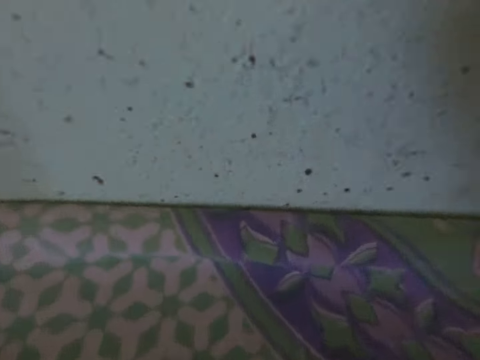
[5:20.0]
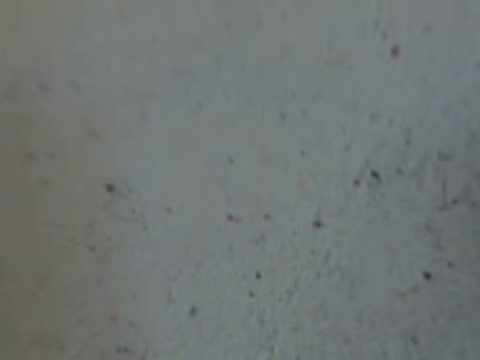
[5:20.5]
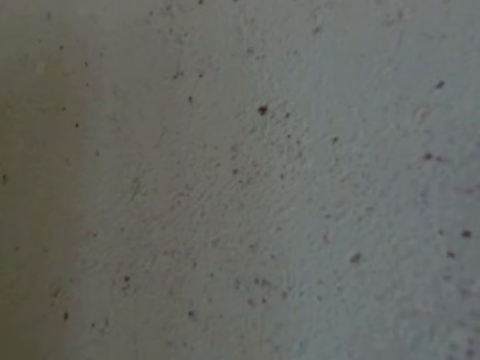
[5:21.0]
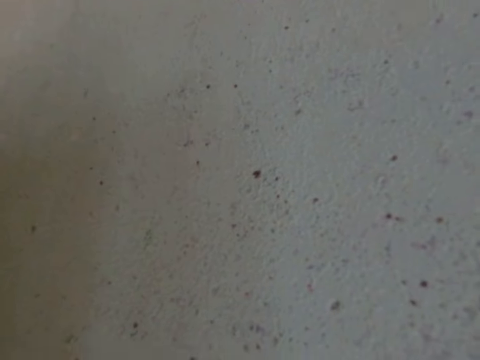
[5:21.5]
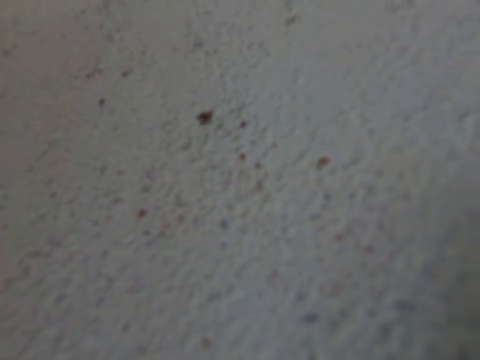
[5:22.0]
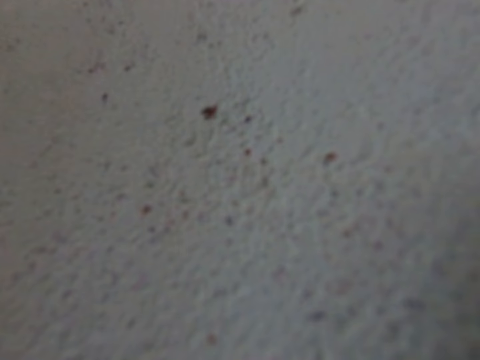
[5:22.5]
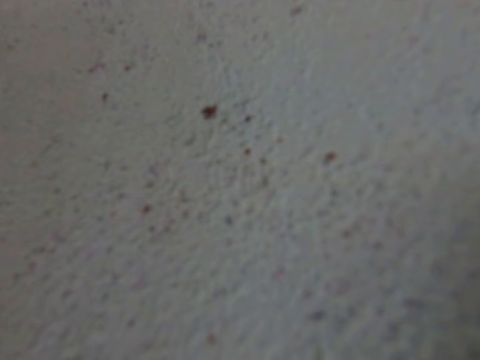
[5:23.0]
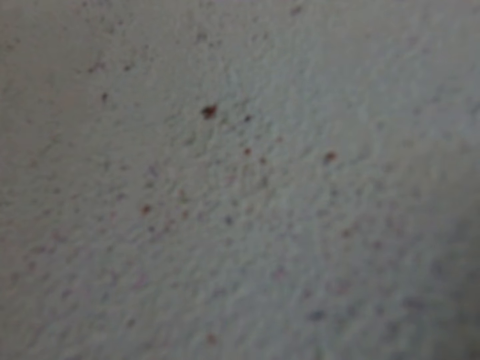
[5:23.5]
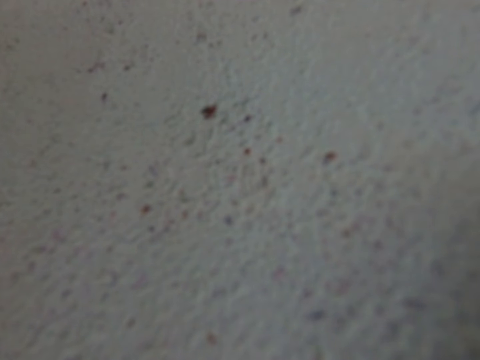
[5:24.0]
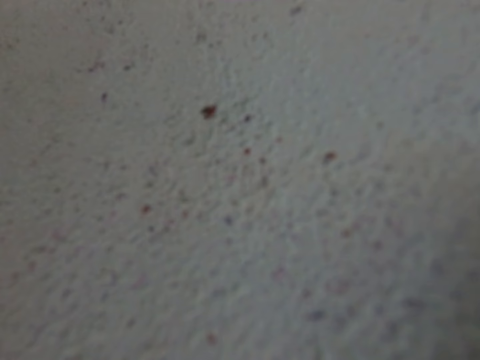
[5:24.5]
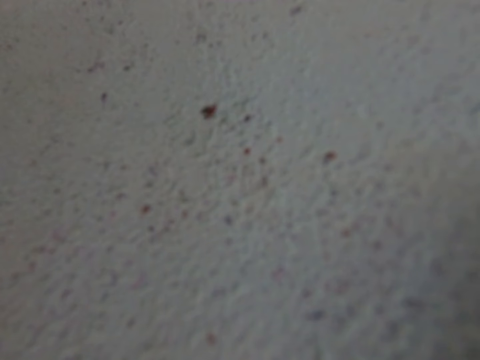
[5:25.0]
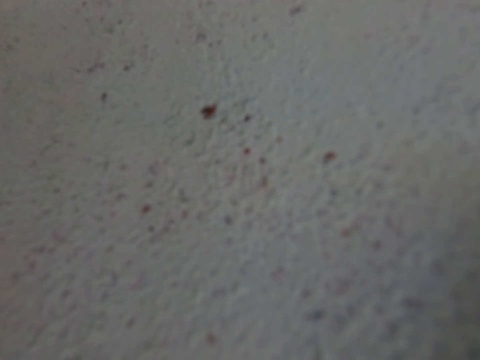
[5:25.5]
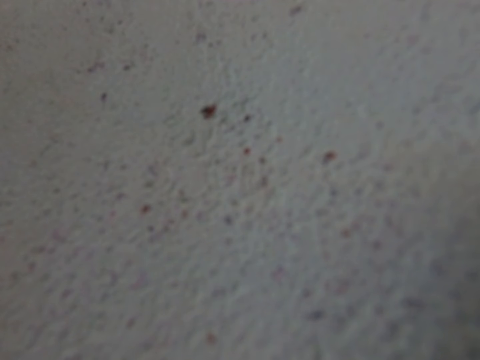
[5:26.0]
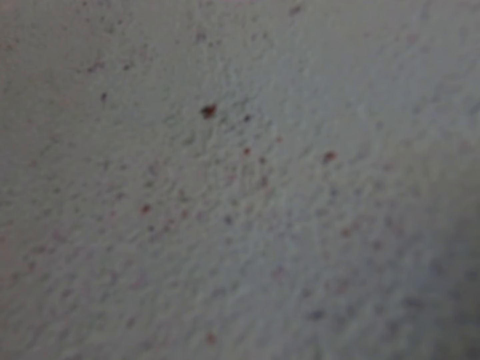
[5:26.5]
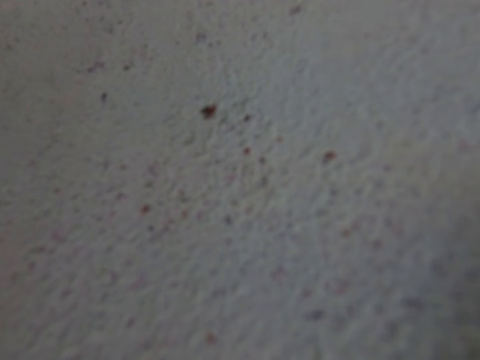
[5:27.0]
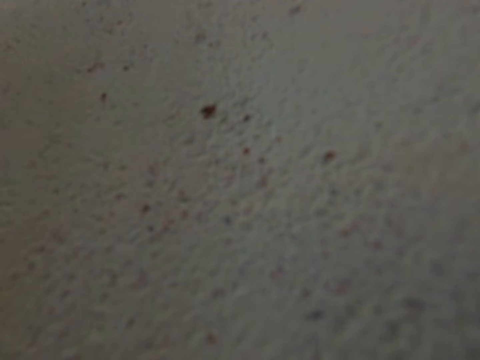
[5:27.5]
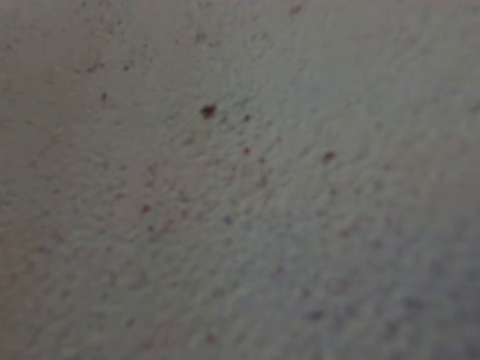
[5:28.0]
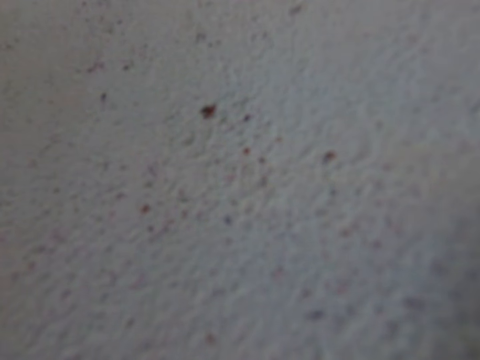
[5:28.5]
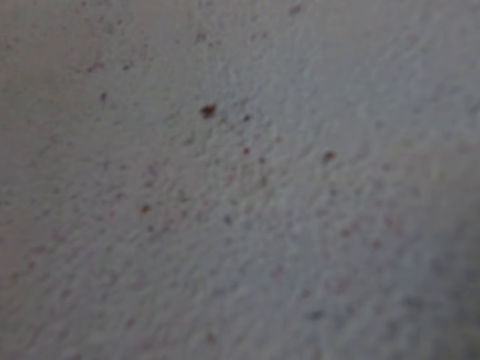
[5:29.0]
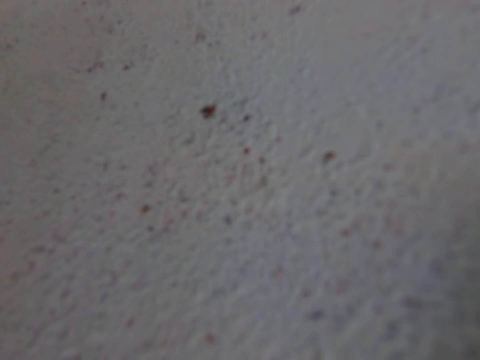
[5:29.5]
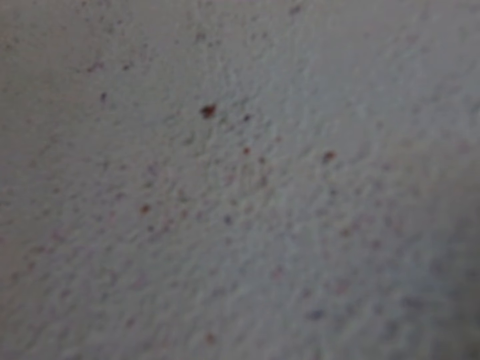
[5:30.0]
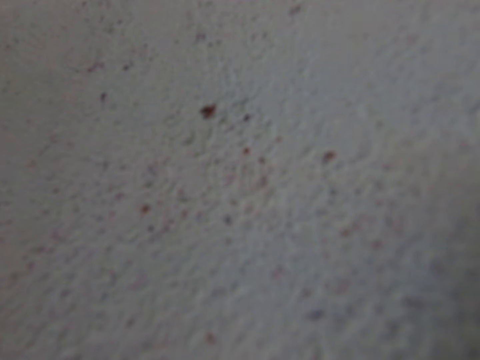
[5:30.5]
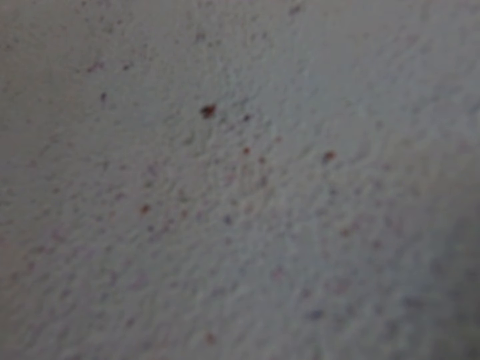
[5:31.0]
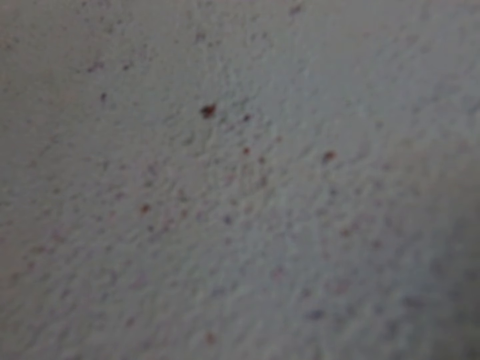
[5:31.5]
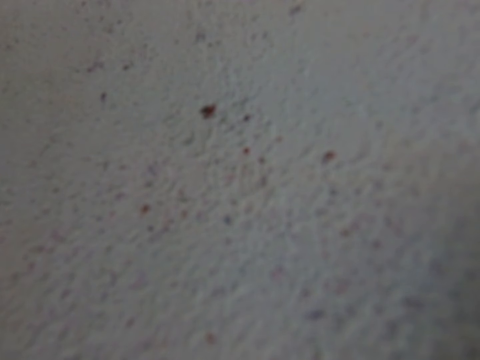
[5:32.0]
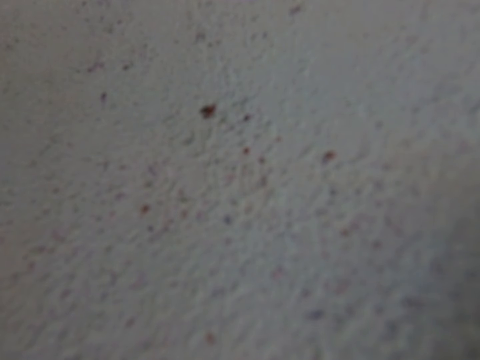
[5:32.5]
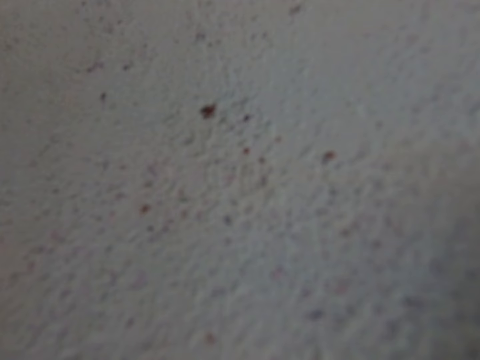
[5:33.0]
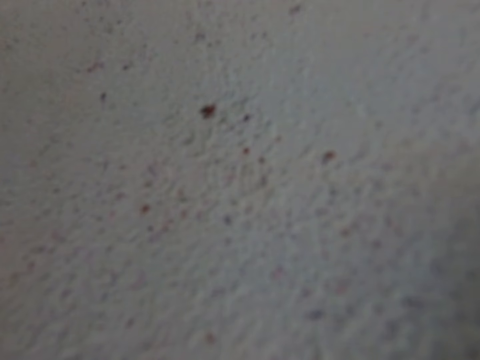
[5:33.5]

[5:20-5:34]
The camera wearer drops the camera head strap on the table with both hands. The woman interacts with the camera wearer.

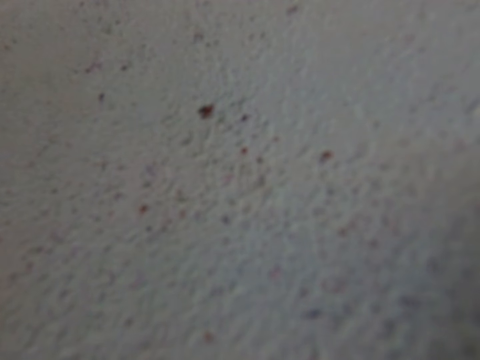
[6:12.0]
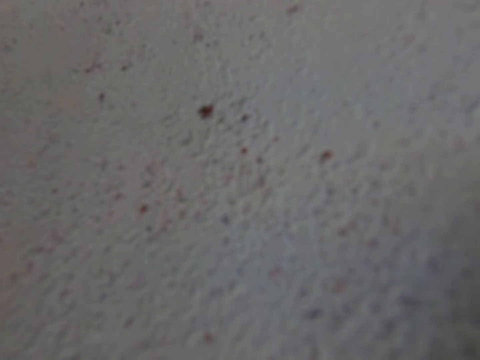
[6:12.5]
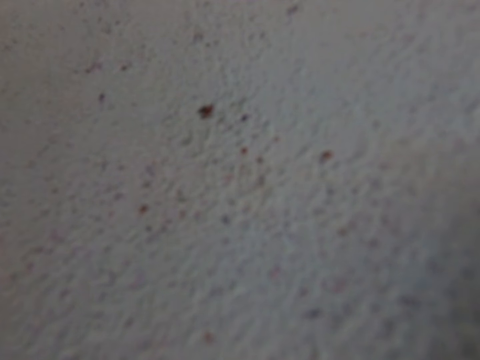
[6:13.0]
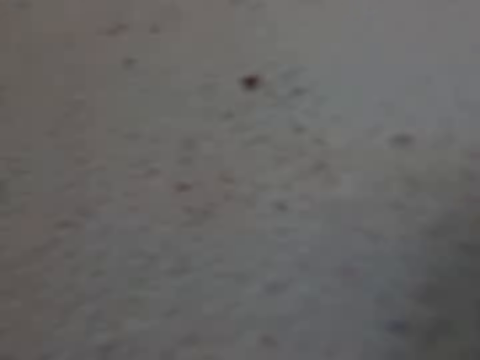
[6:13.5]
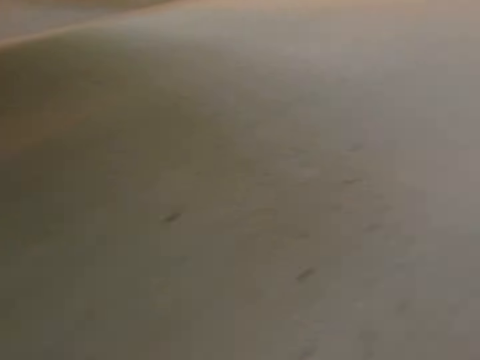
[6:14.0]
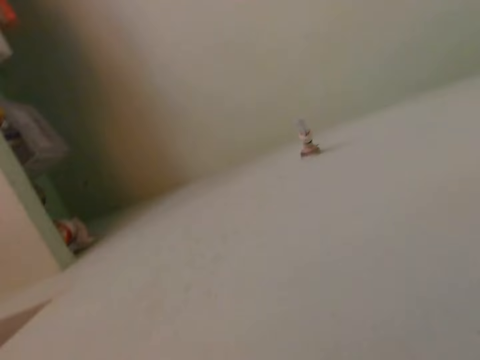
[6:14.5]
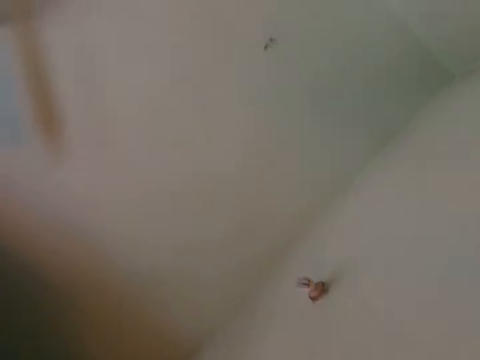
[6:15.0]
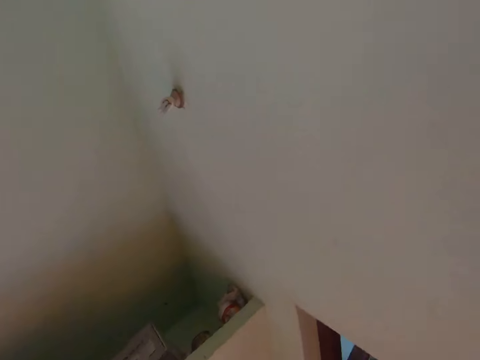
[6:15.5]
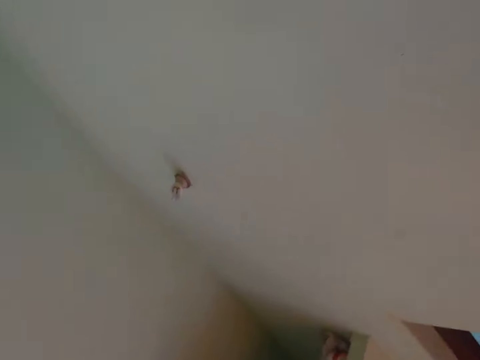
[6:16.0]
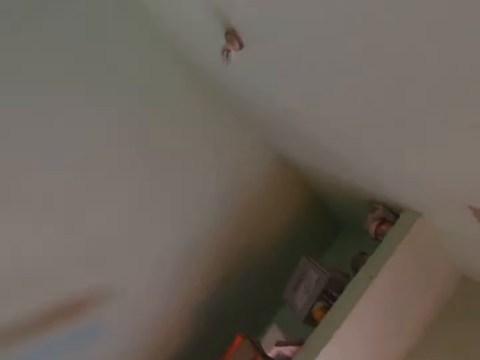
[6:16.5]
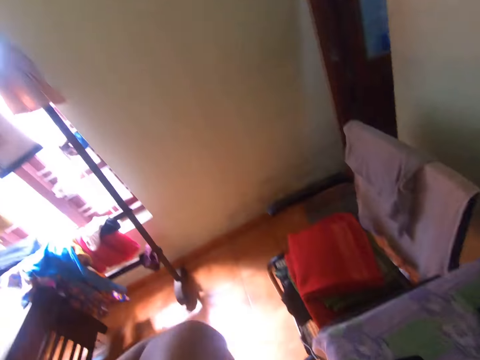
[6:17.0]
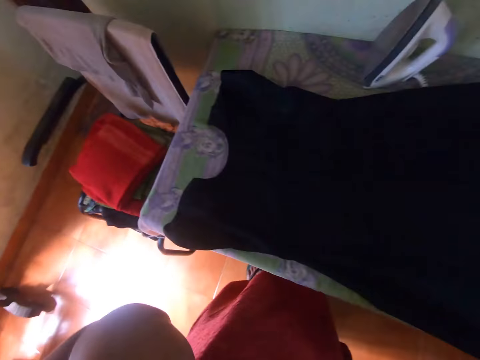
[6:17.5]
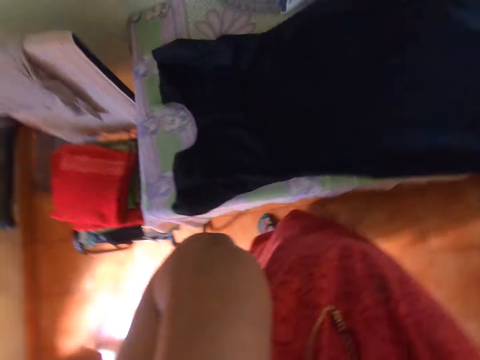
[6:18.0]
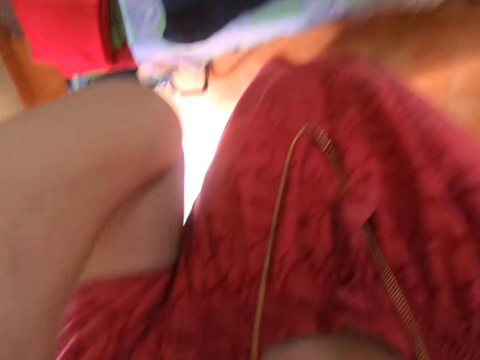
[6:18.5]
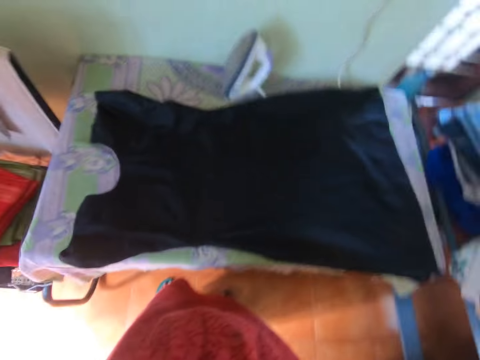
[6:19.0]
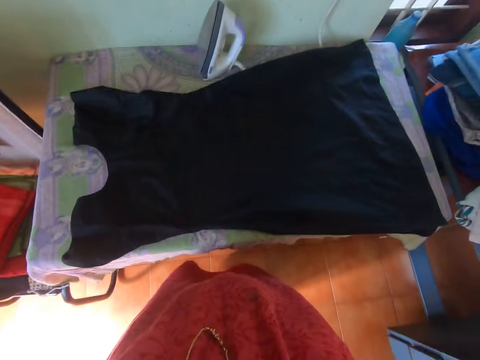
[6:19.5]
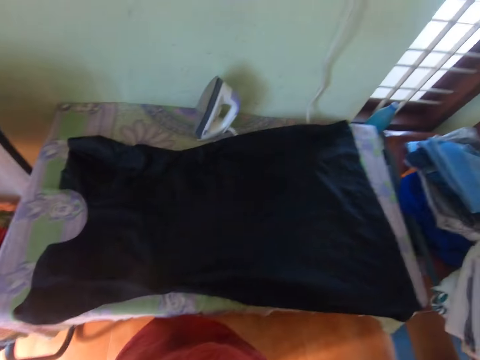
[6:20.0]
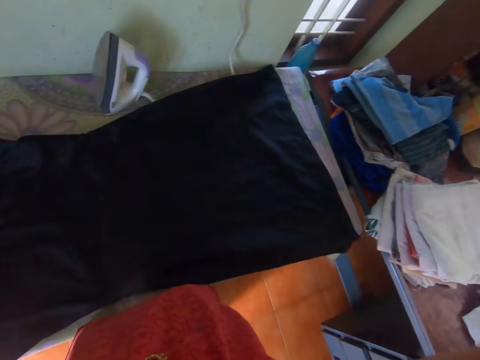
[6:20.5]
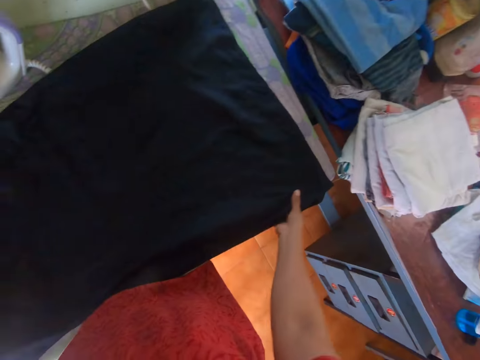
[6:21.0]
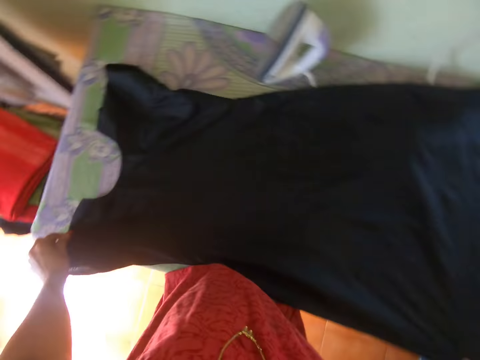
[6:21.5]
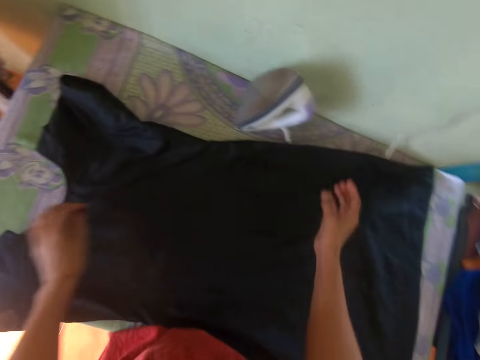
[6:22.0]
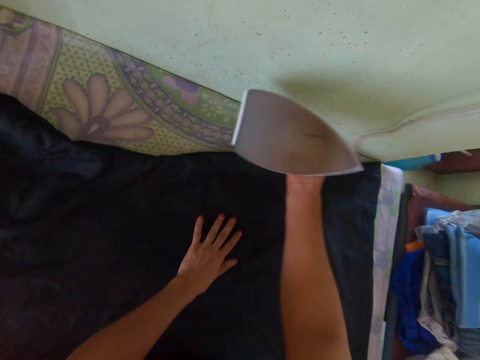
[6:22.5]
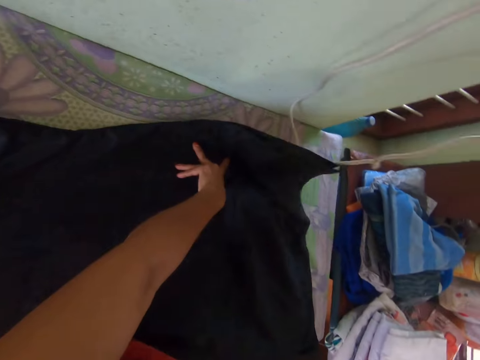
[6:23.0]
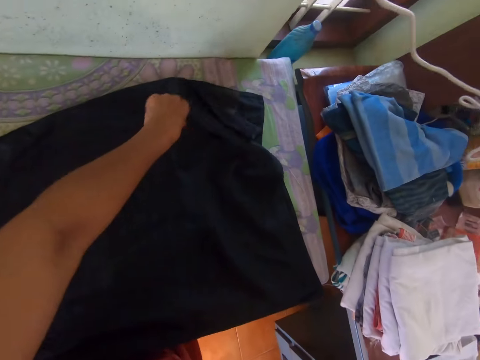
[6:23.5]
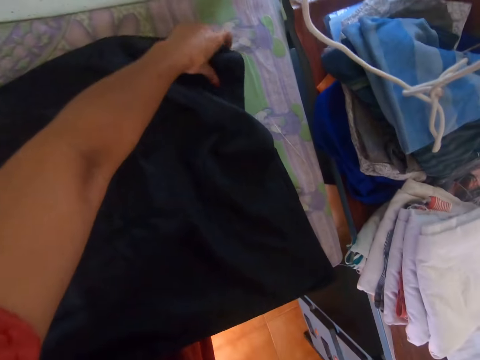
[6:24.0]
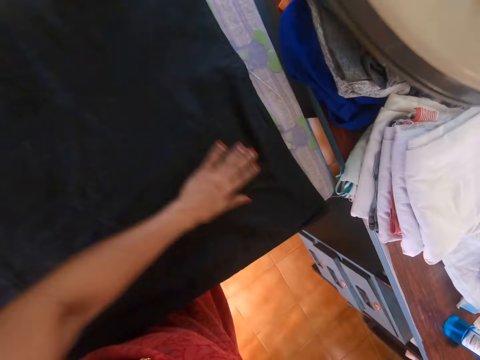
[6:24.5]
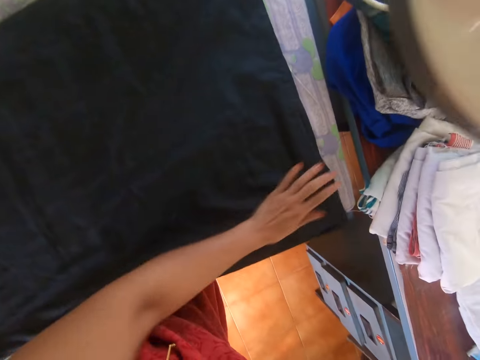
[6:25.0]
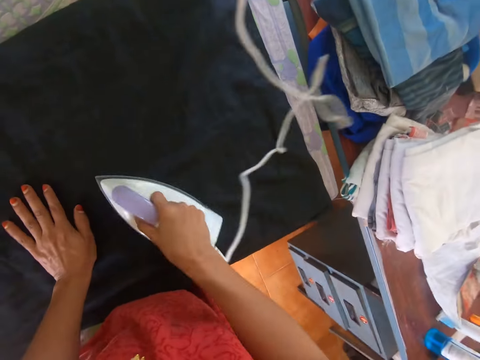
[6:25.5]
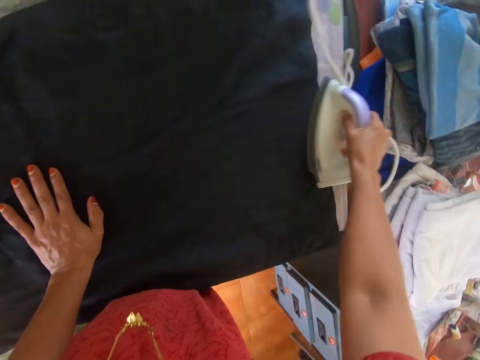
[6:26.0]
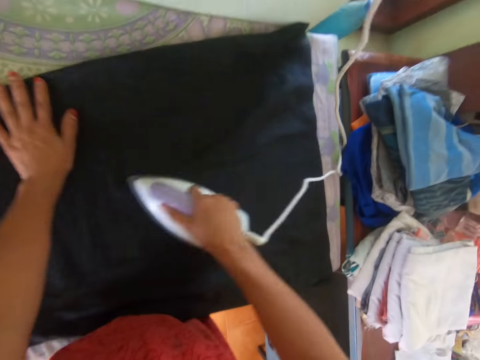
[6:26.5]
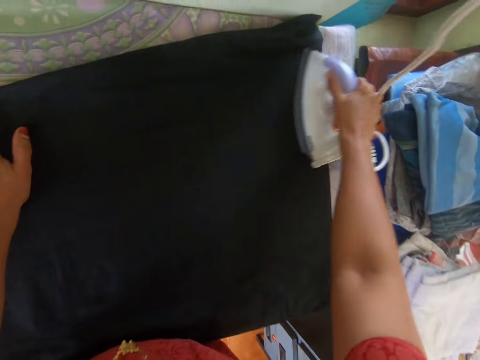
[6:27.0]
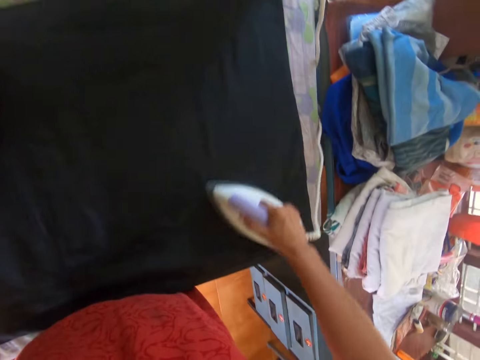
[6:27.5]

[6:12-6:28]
The camera wearer picks up the camera head strap from the table with both hands. She puts the camera head strap on her head with both hands. She fixes the camera. She adjusts the dress on the table with both hands. She picks up the pressing iron from the table with her right hand. She adjusts the dress on the table with her left hand. She smoothens the dress on the table with the pressing iron in her right hand.
